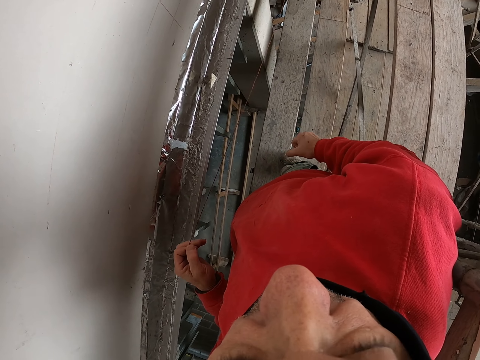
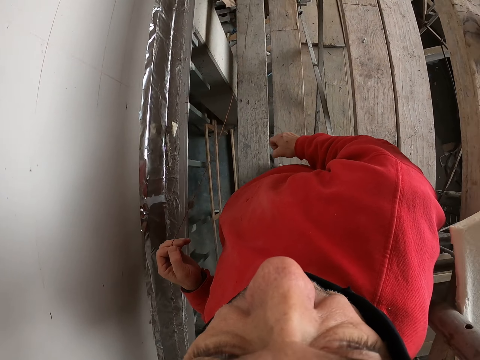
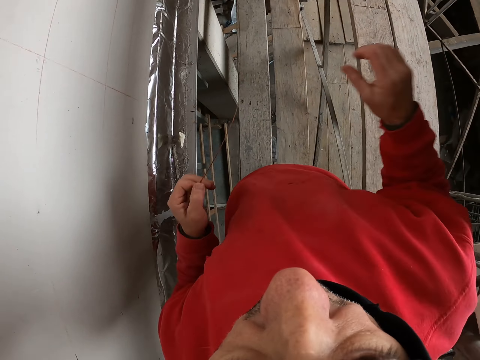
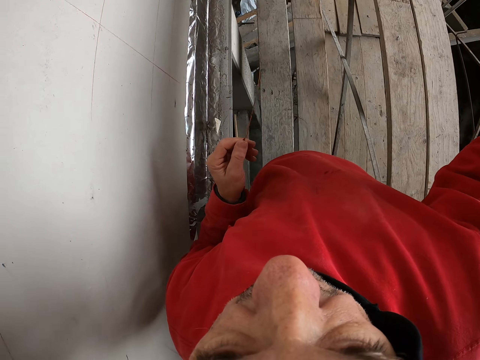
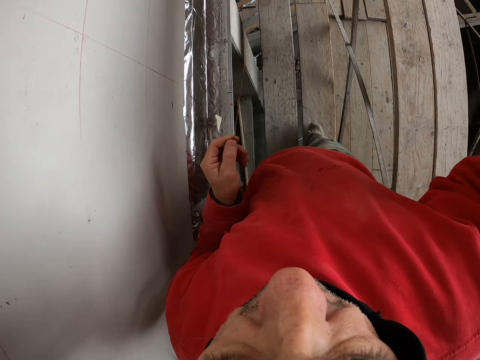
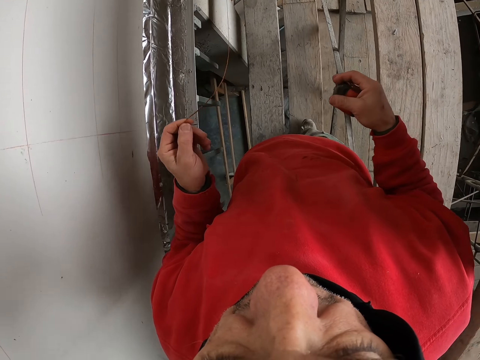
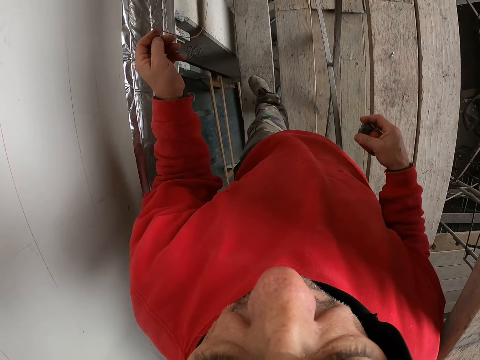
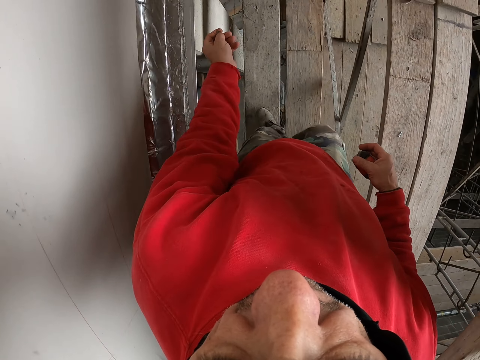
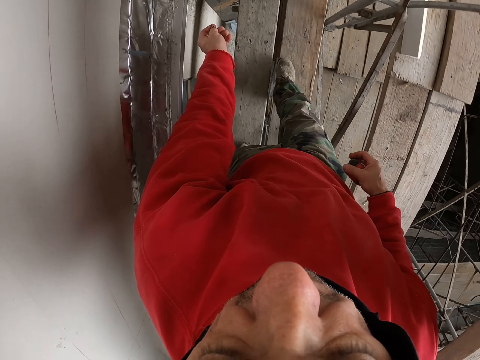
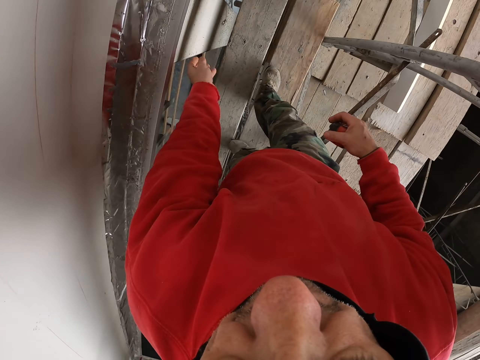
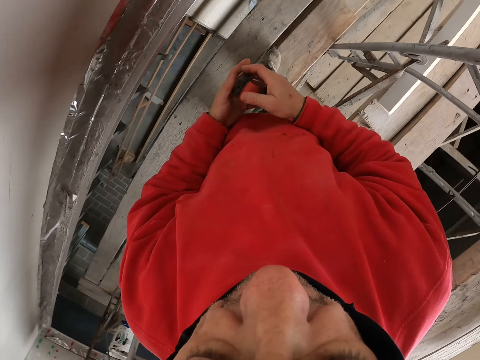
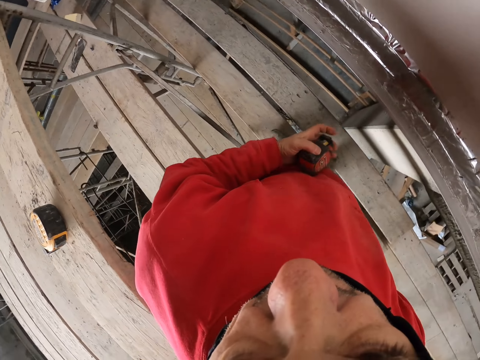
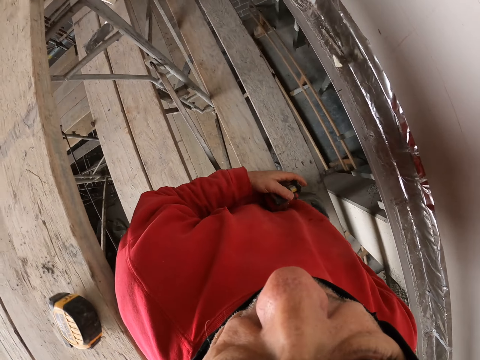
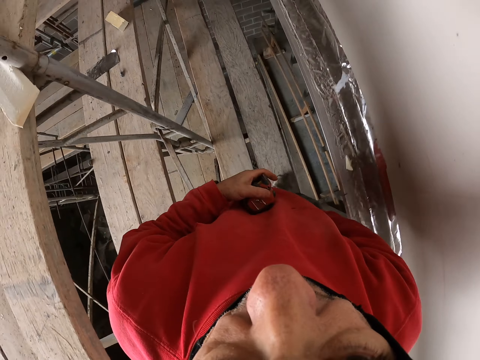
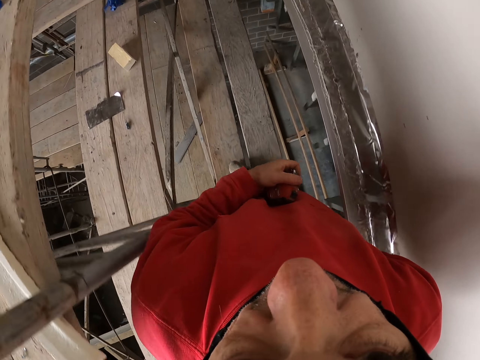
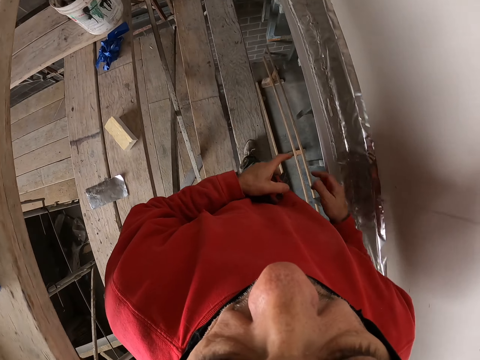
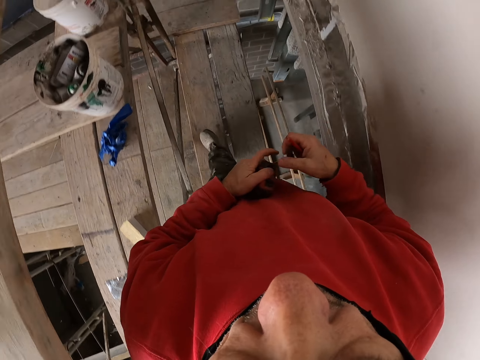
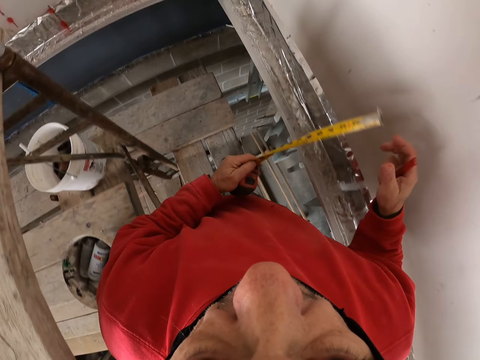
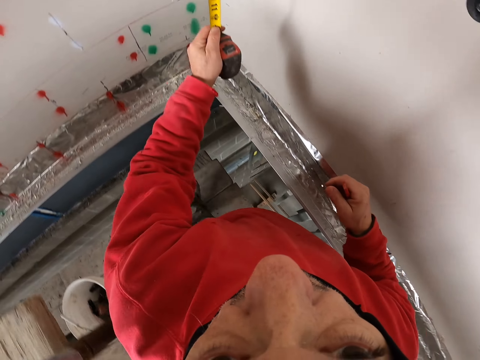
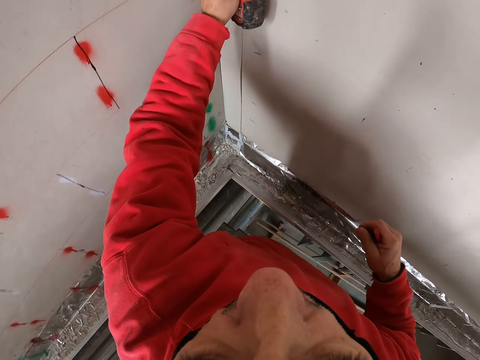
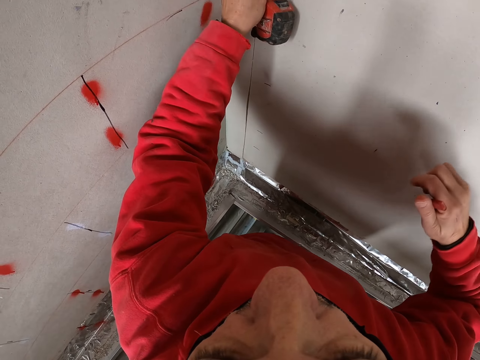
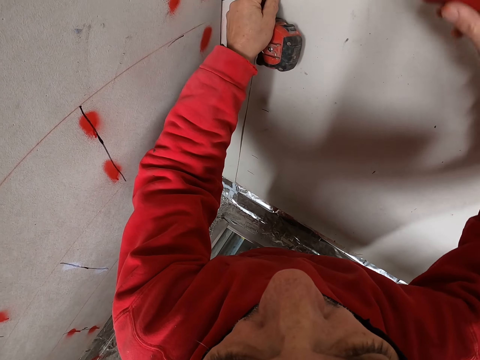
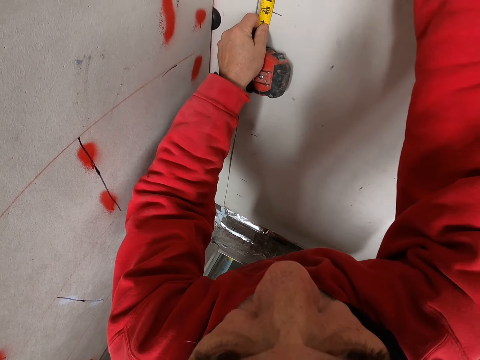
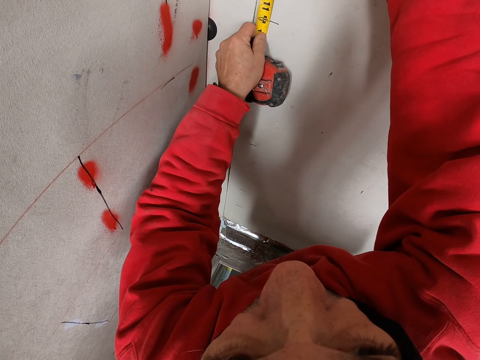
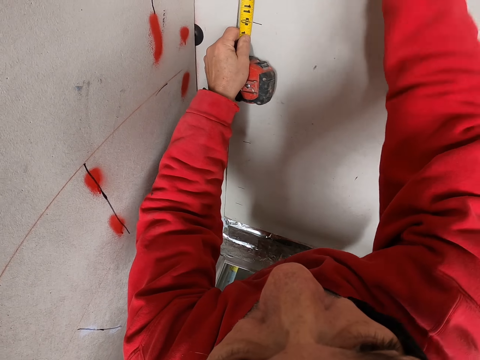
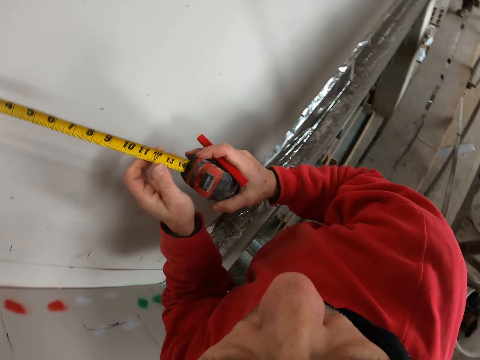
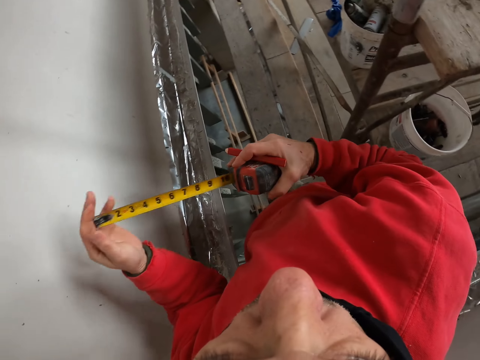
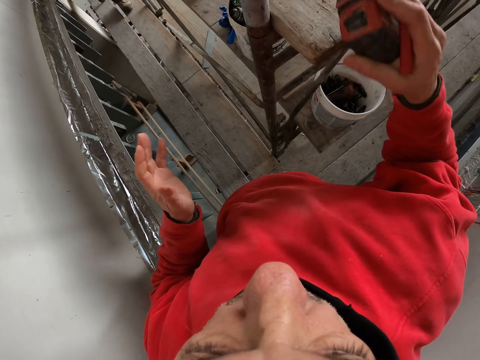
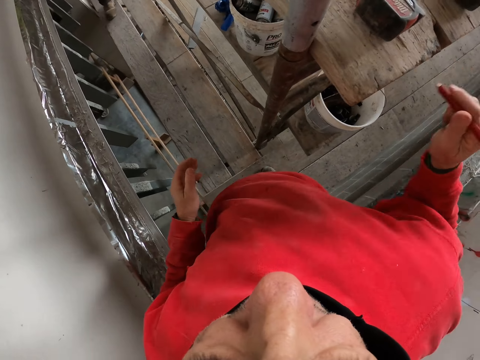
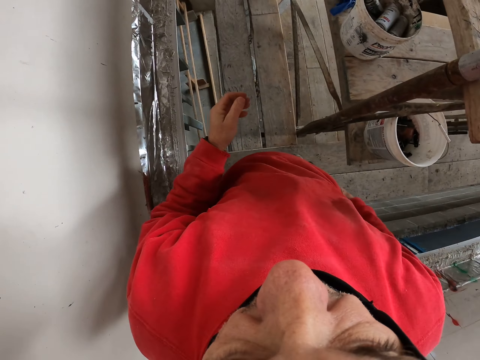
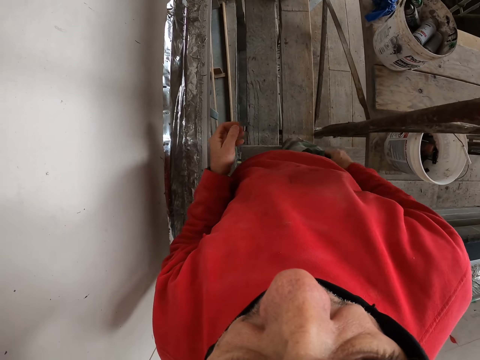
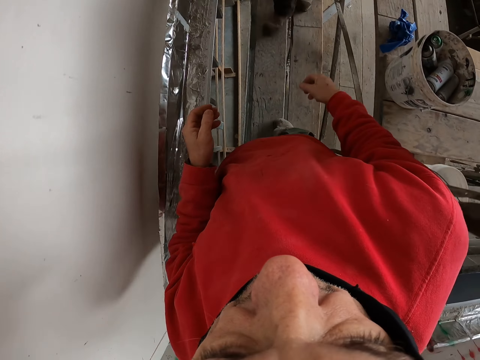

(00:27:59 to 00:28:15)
The camera wearer takes the tape measure. They walk a few steps. They put the tape measure in the other hand. They walk a few steps. They pull the tape measure. They measure the wall with the tape measure. They put down the tape measure.

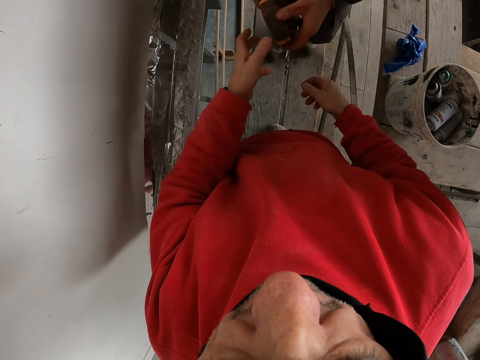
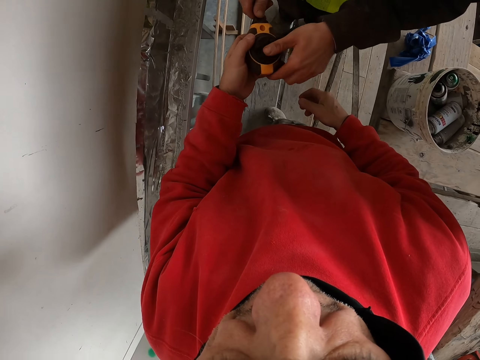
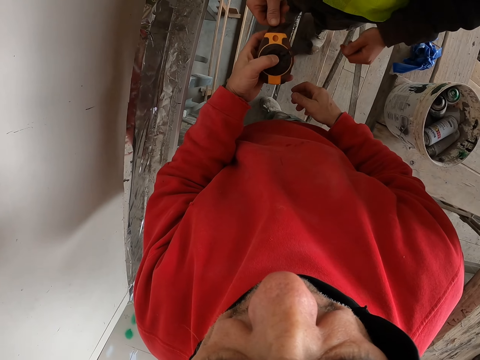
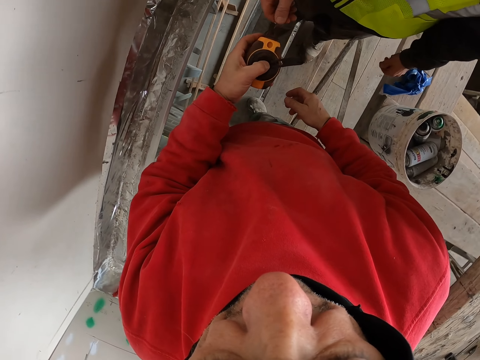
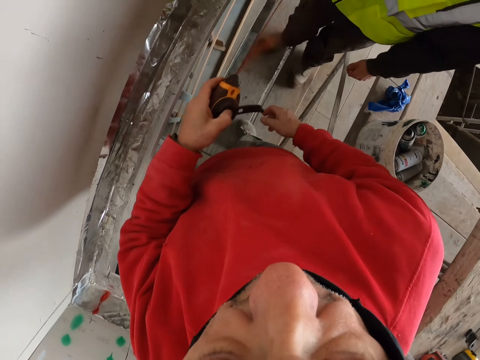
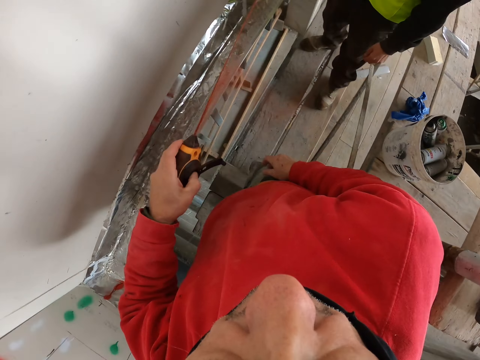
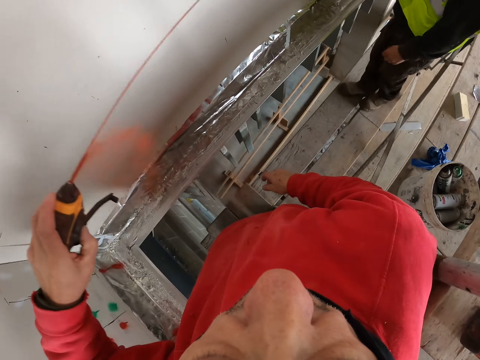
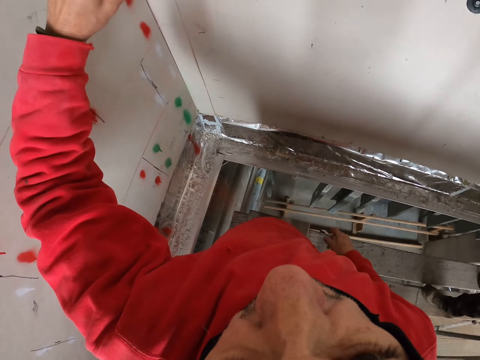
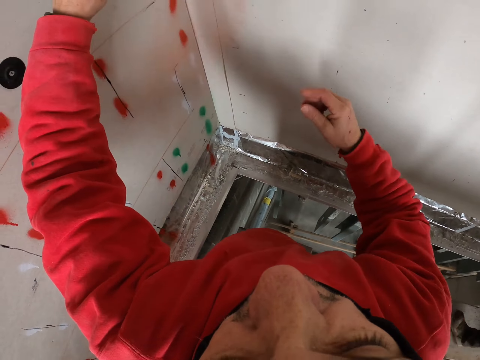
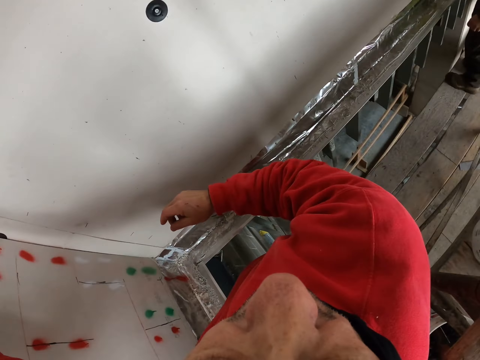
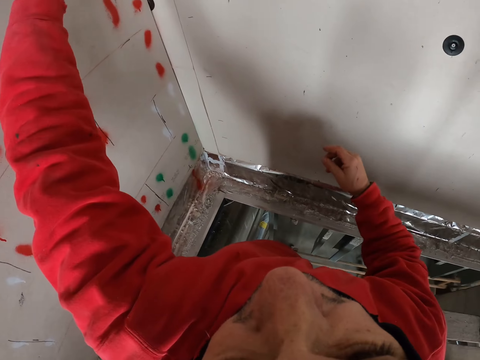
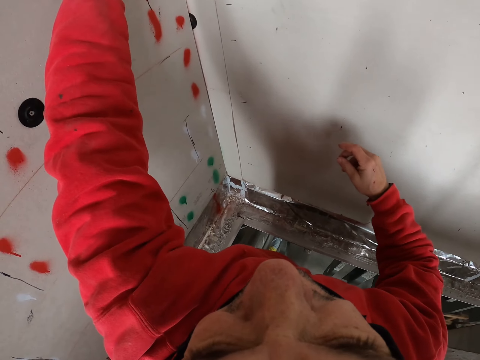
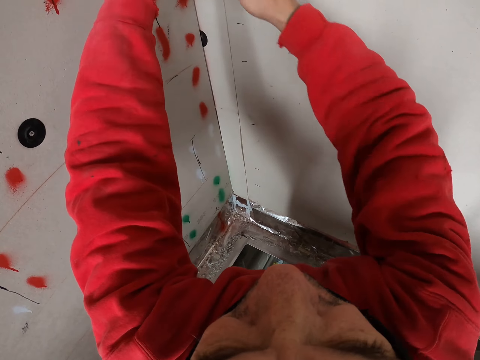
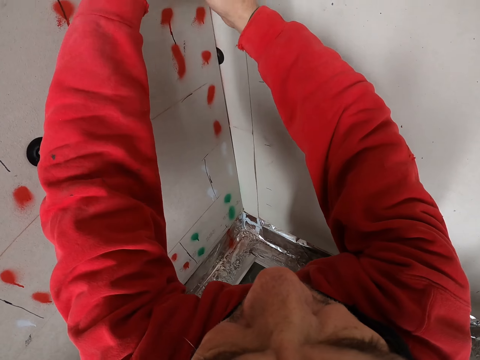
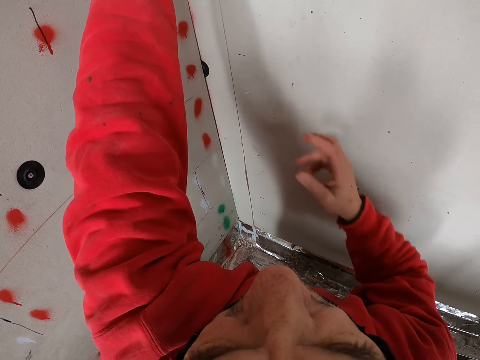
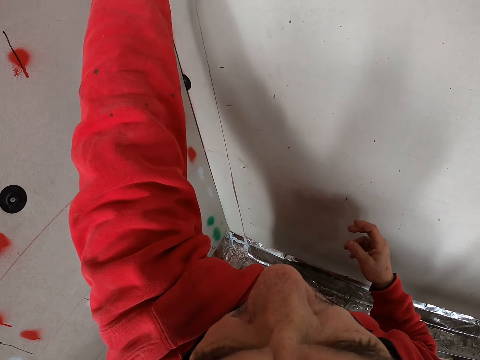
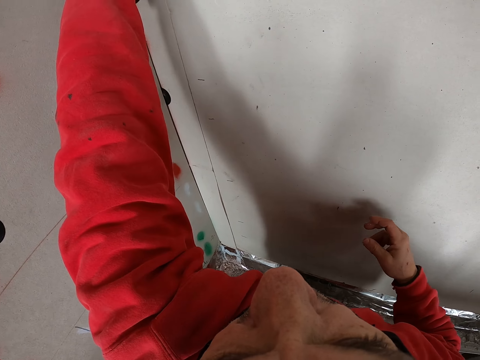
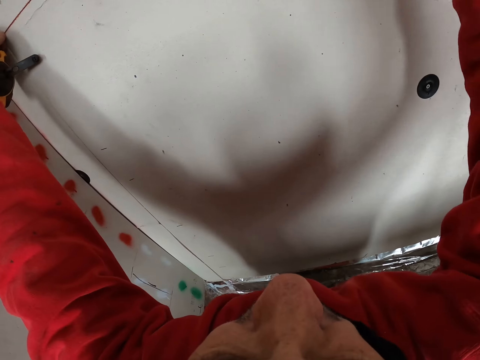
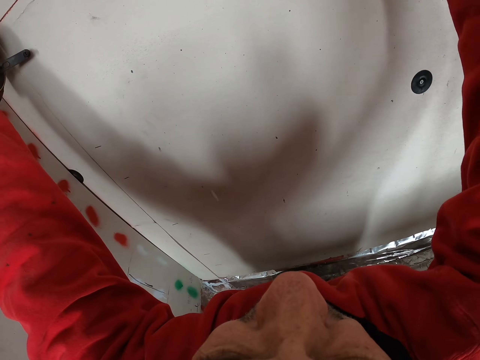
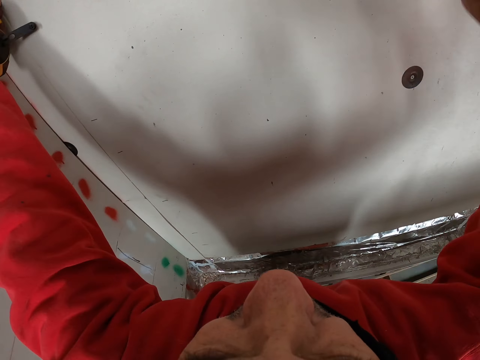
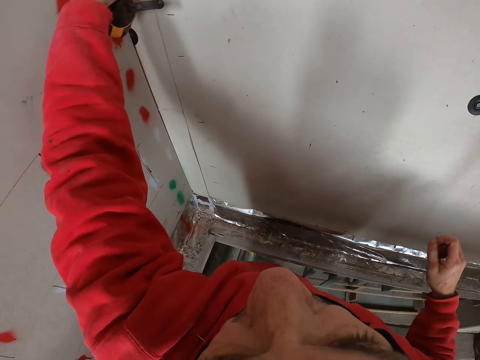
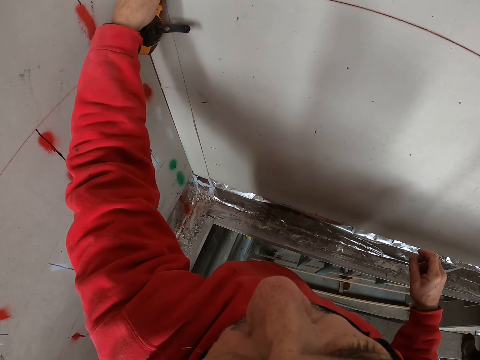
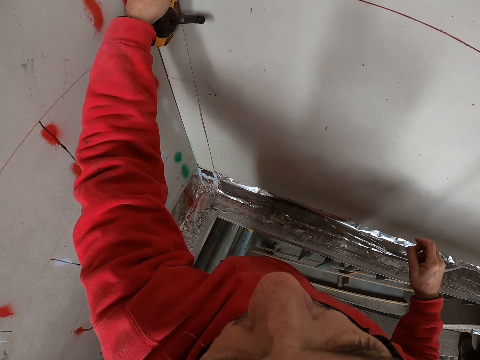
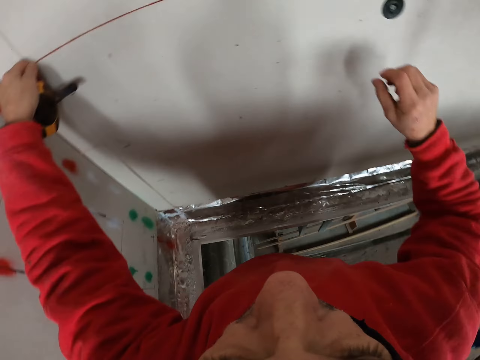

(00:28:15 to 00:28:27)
The camera wearer takes the string tape. They pull the string. They measure the wall. They mark on the wall.
